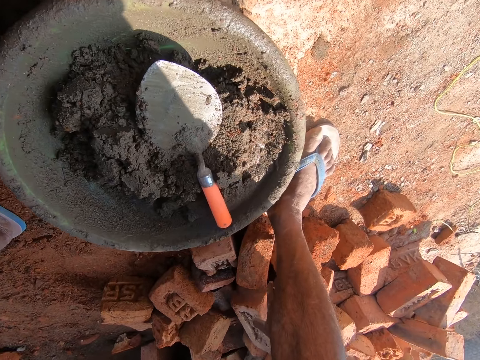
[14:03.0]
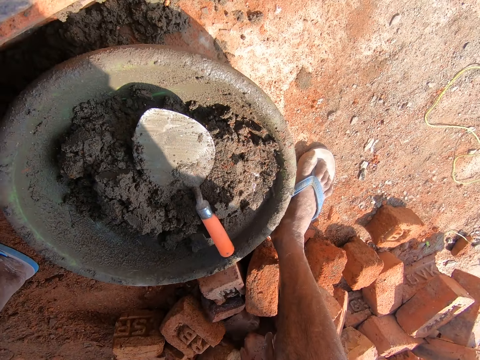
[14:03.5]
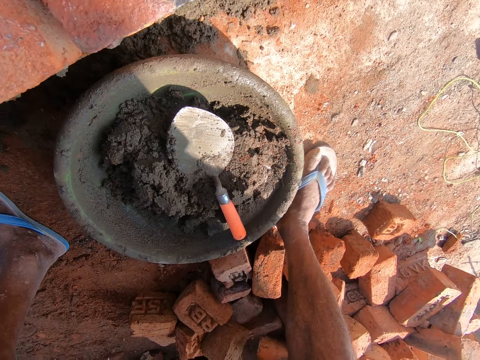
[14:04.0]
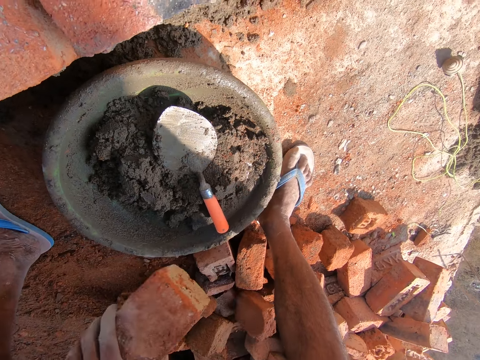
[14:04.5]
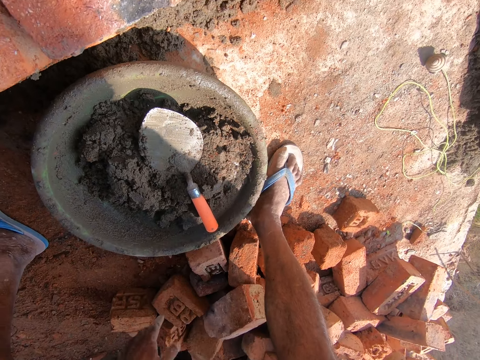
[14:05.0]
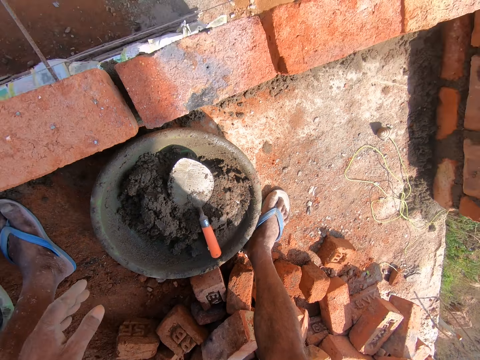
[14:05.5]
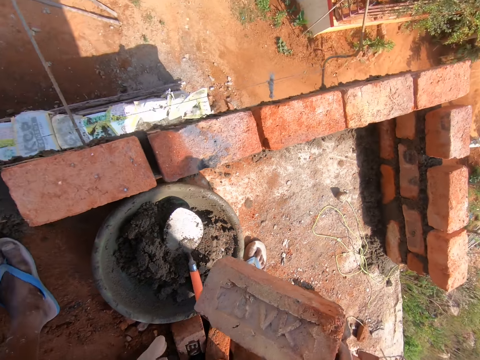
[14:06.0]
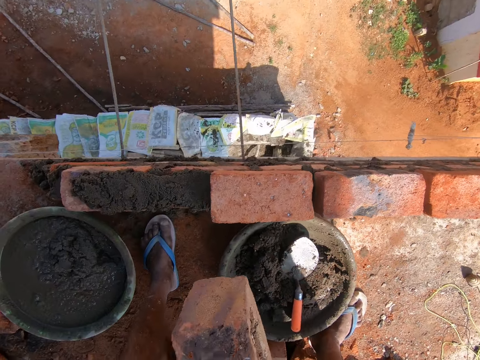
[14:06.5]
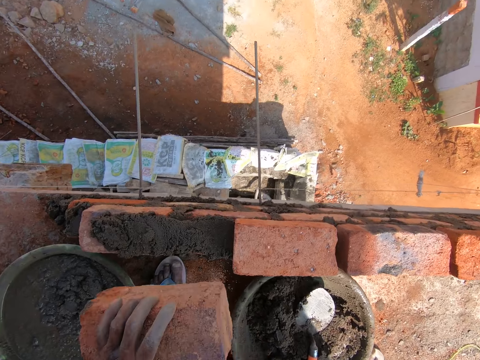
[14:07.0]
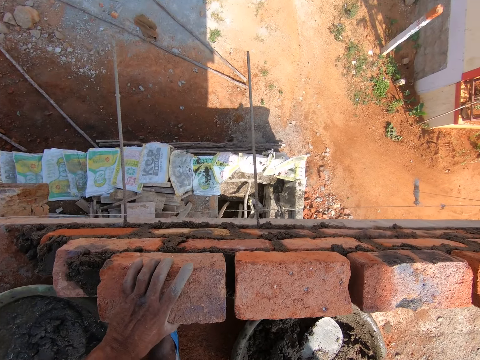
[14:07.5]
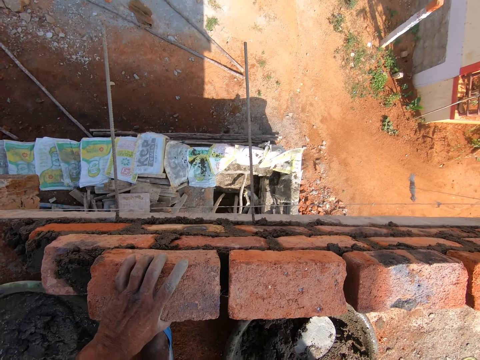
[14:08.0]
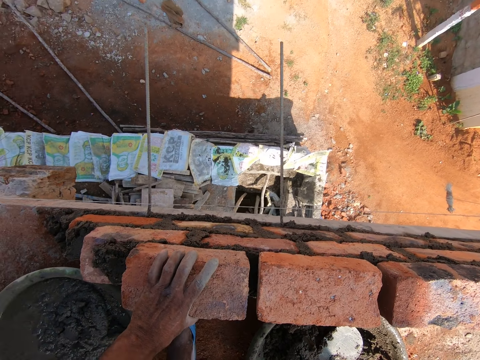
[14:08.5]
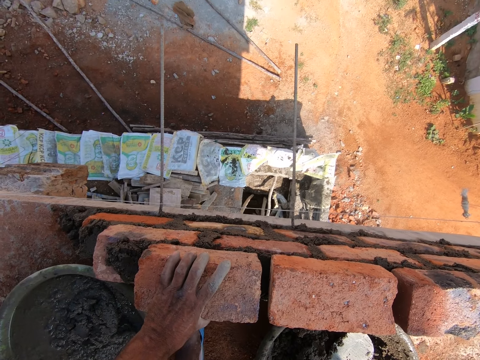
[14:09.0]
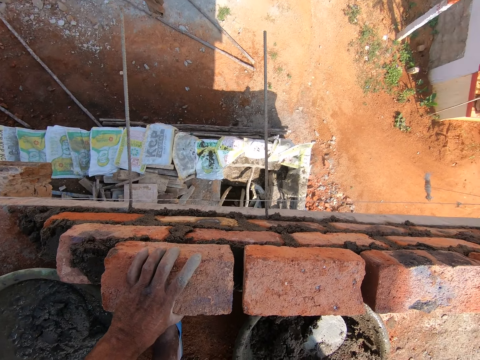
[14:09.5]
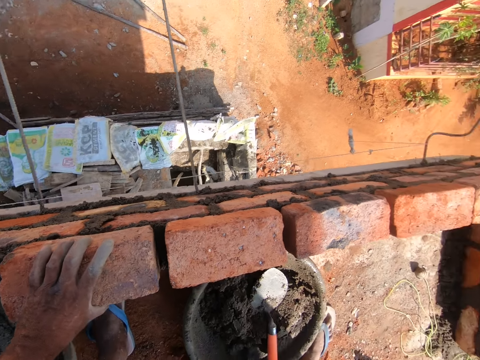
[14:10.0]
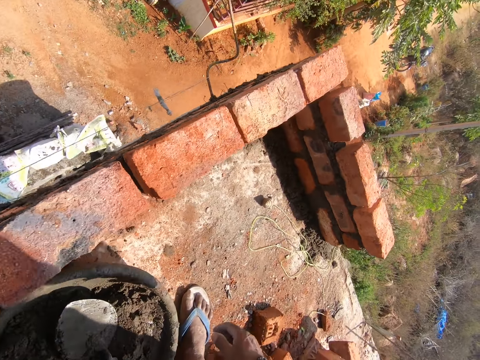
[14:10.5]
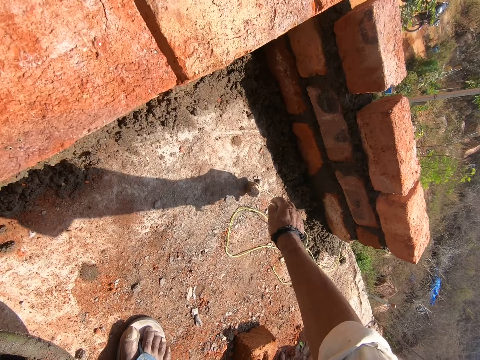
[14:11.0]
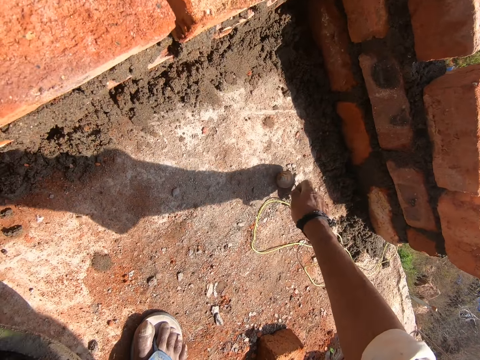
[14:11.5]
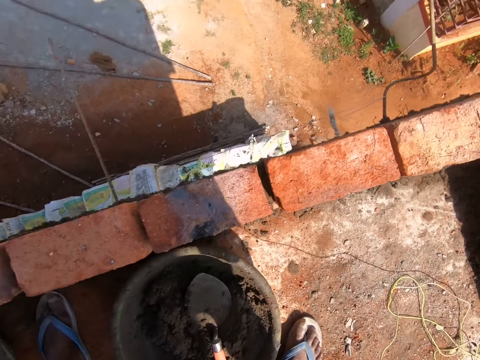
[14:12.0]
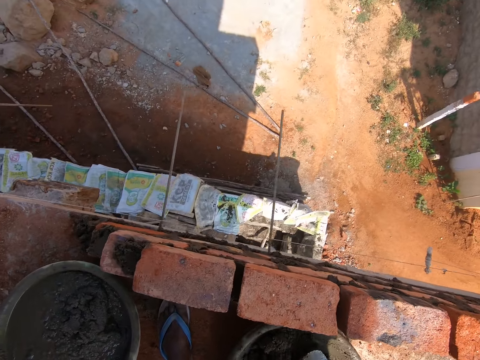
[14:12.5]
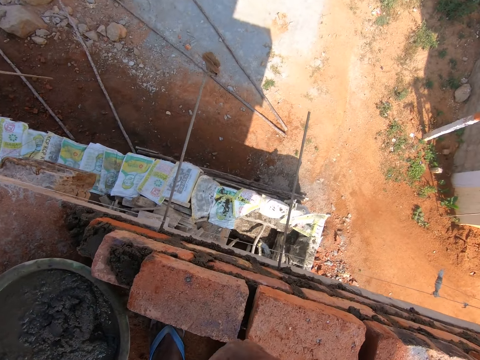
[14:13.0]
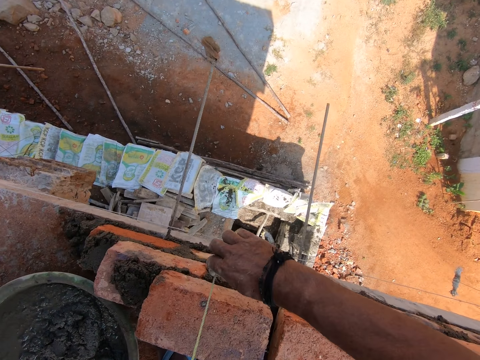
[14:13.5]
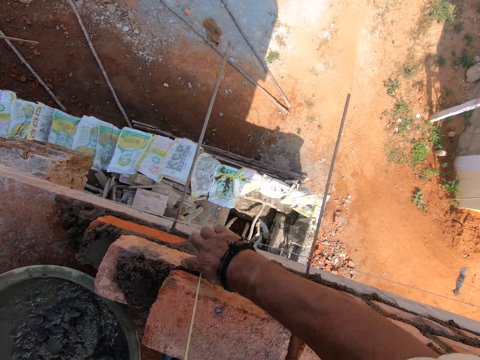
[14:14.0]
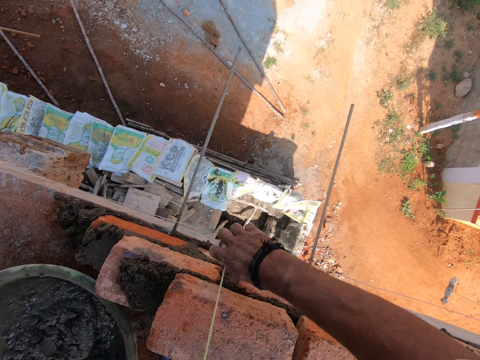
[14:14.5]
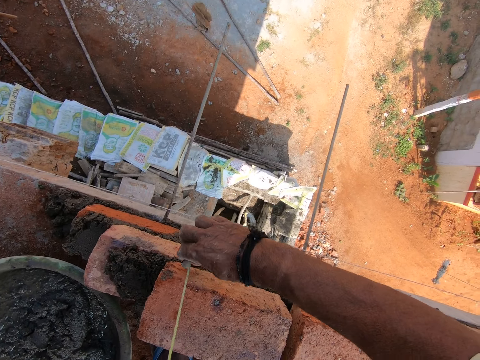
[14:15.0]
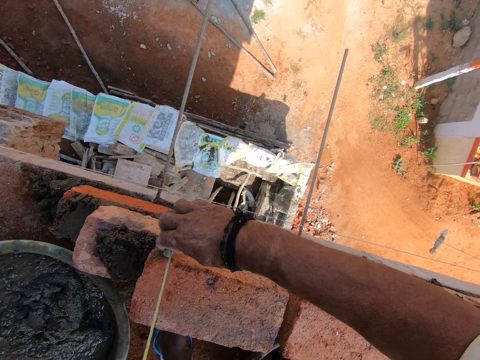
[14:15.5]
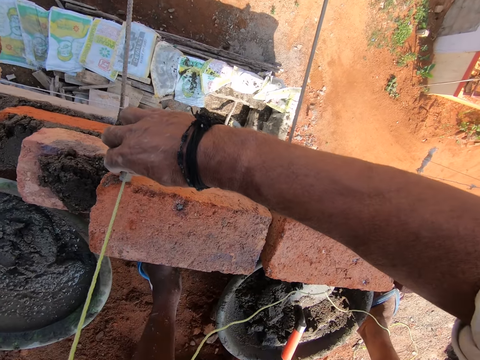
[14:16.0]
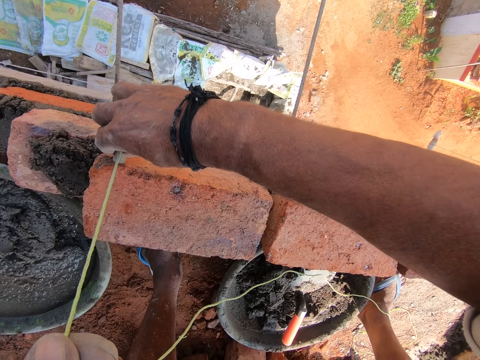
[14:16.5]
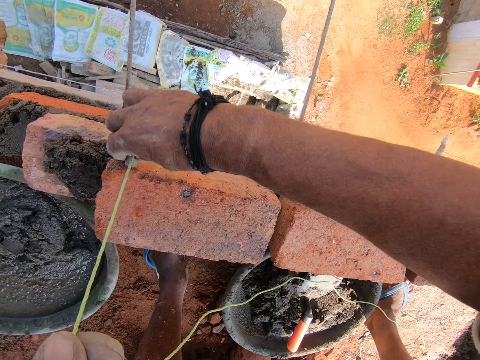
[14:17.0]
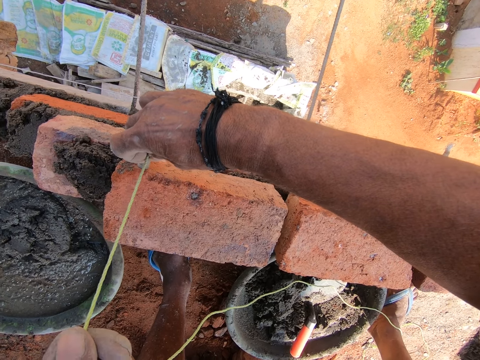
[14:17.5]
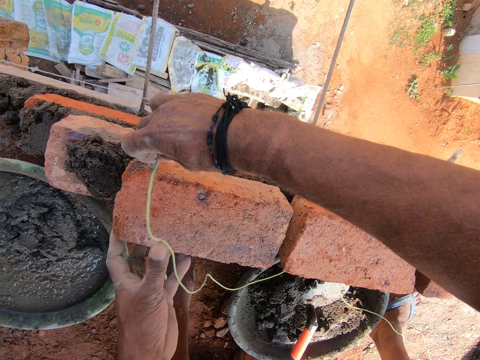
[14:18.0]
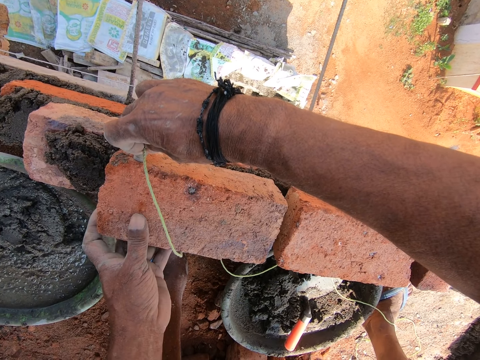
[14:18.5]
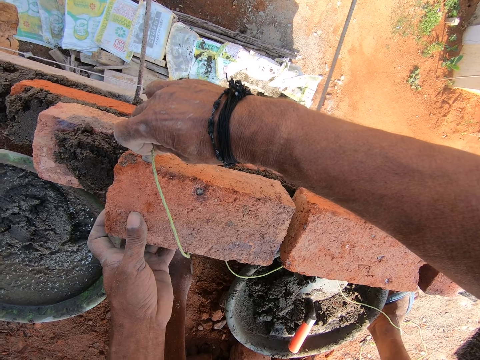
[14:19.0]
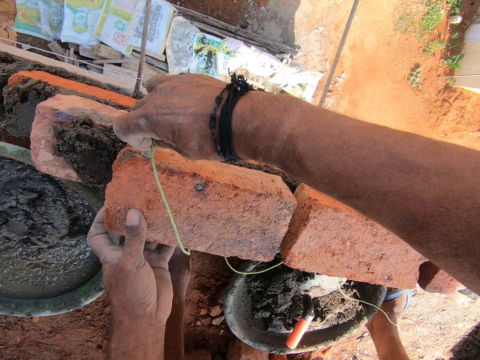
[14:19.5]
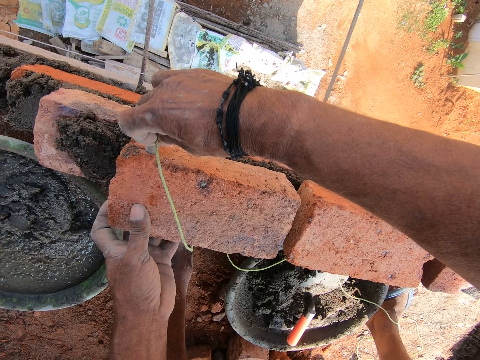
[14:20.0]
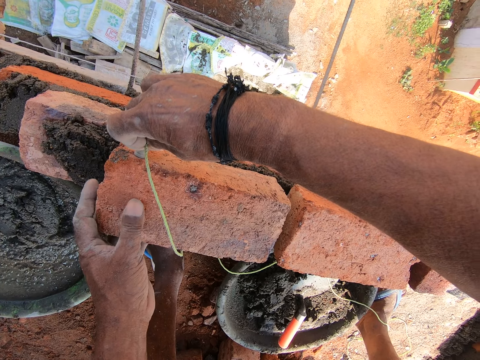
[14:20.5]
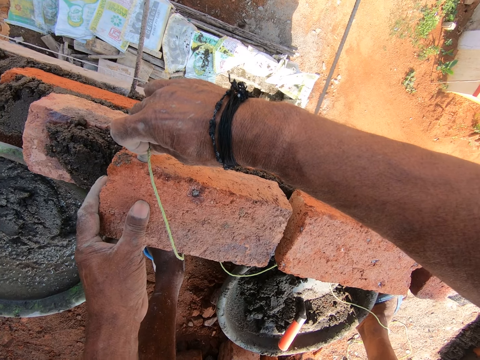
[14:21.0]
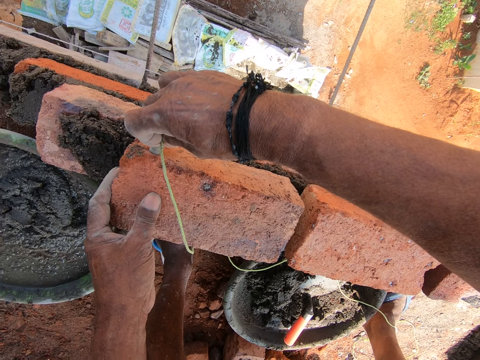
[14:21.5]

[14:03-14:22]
The camera wearer picks a brick. They throw a brick down. They place the brick on the structure. They take the rope or string. They place the string on the brick. They measure the bricks with the string. They touch the brick.

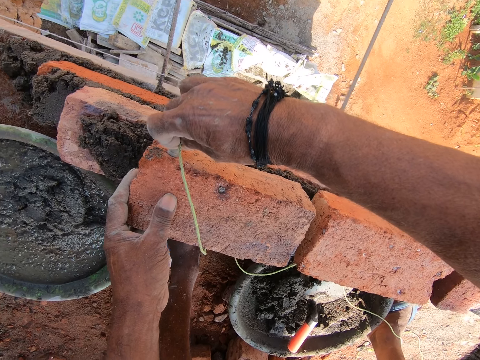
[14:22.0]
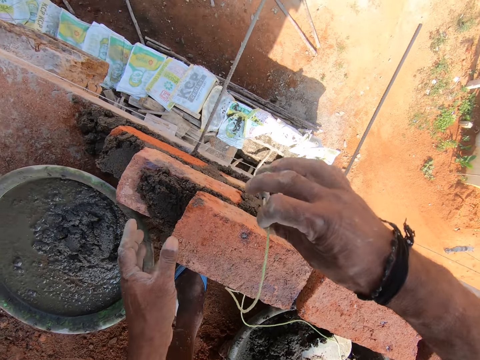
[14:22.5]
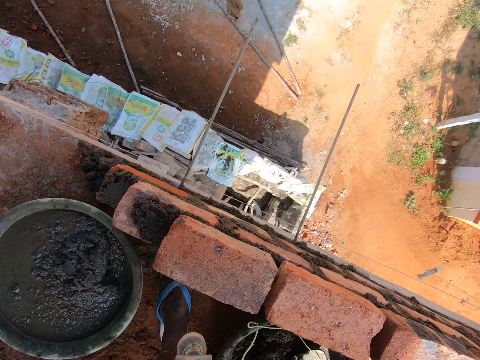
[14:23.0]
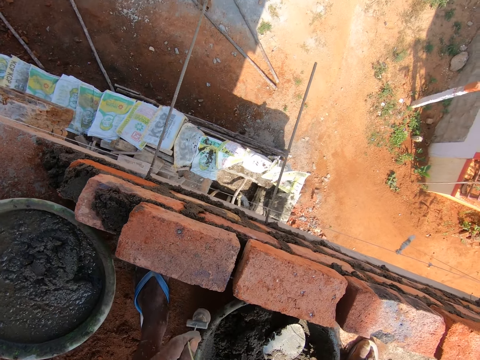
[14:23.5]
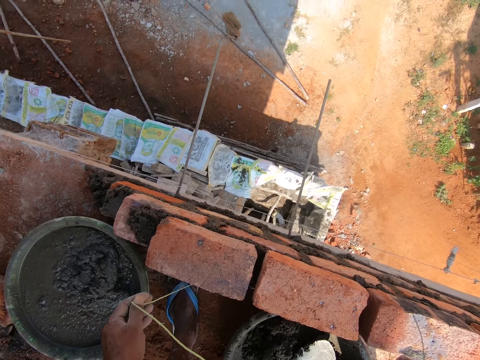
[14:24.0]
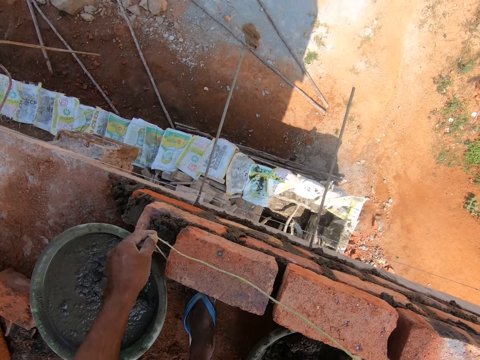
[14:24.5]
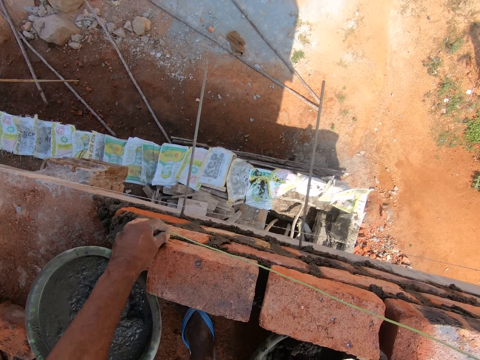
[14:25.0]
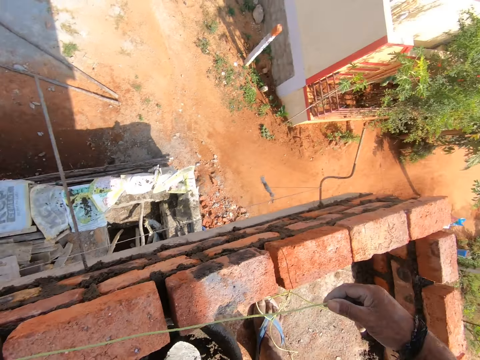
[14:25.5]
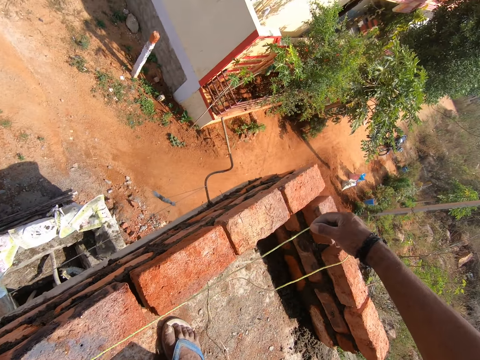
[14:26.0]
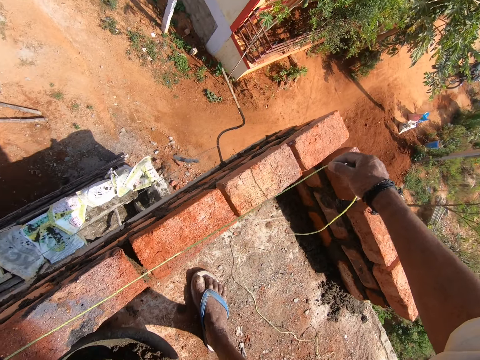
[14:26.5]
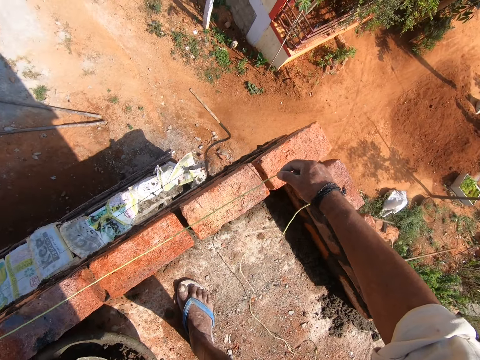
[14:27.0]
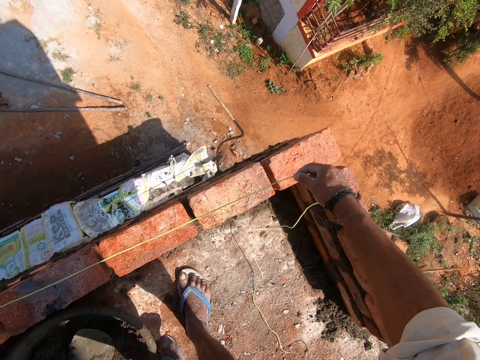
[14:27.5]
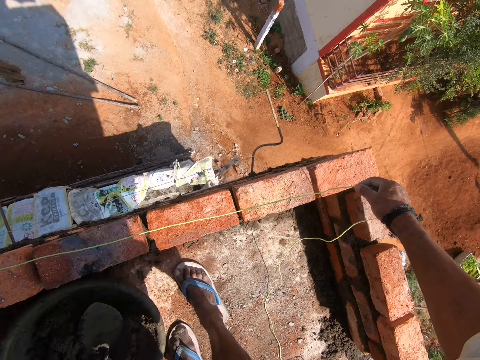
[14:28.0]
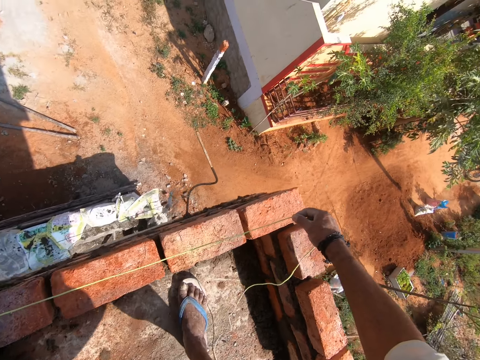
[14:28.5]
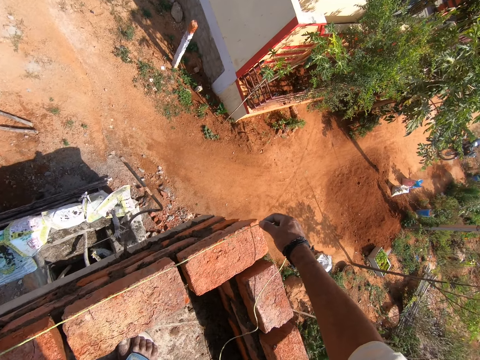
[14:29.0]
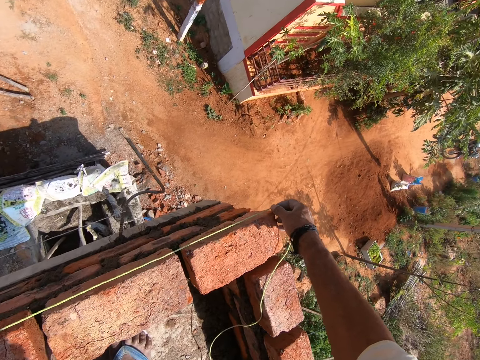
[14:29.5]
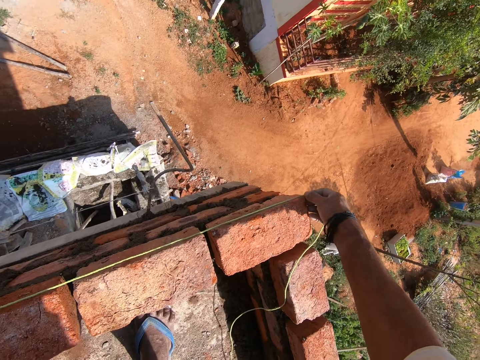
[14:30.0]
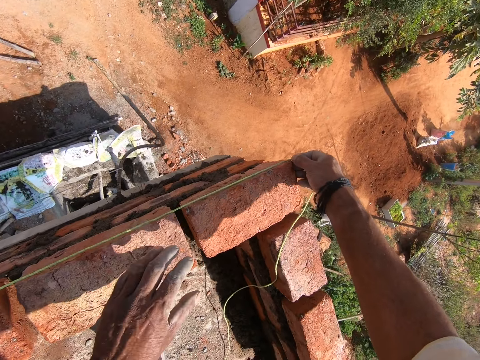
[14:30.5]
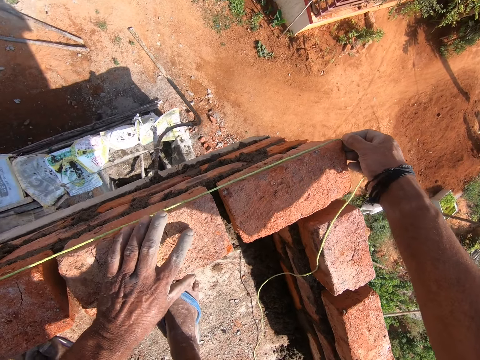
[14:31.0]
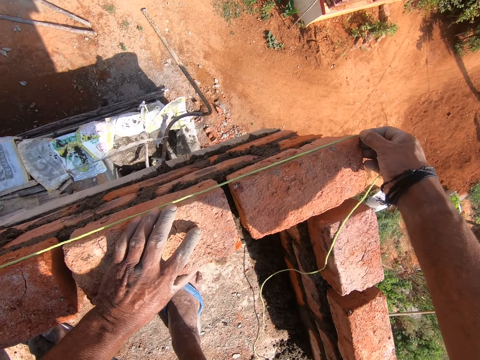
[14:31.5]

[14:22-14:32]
The camera wearer measures the structure with the string.
